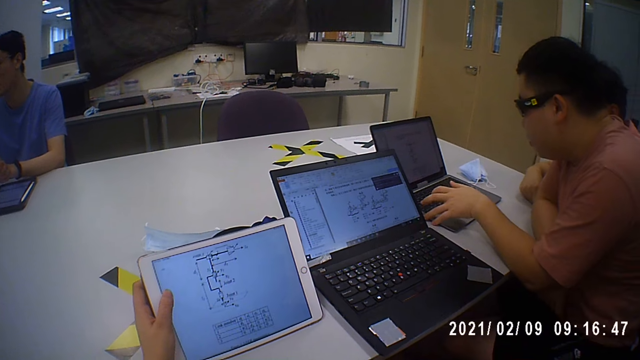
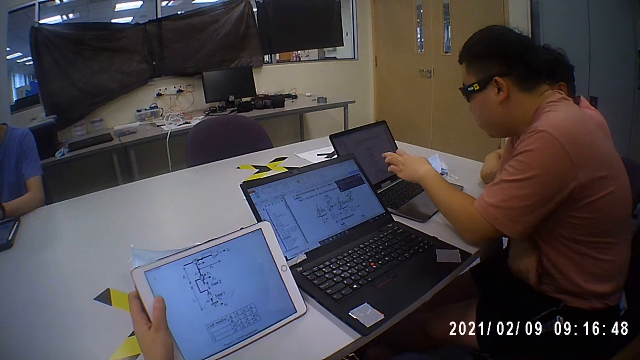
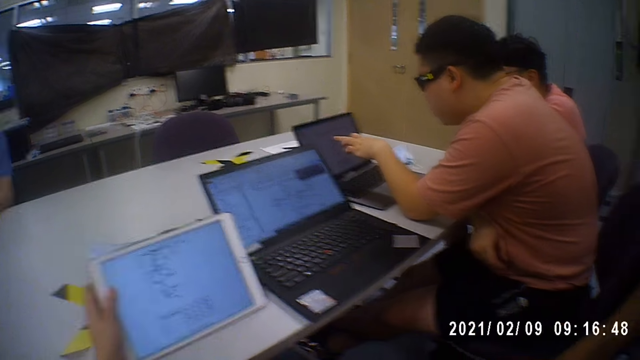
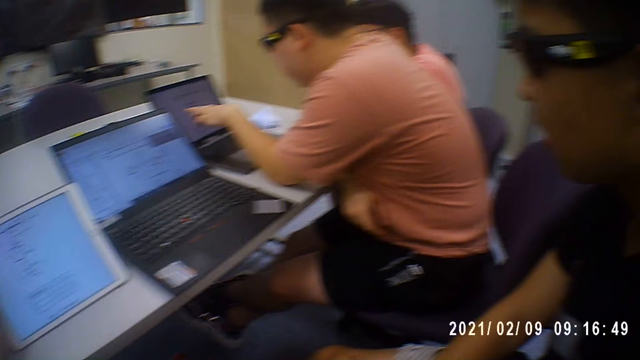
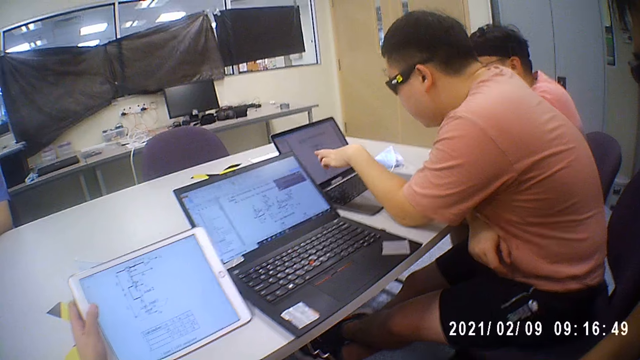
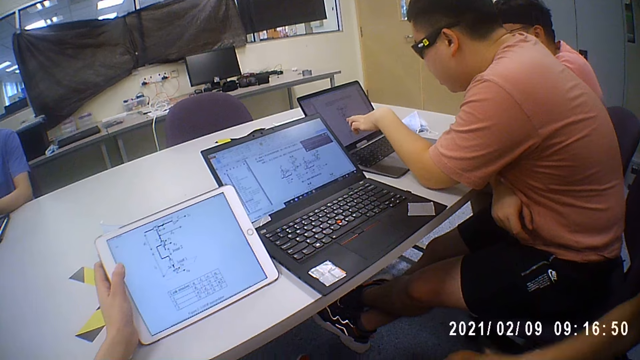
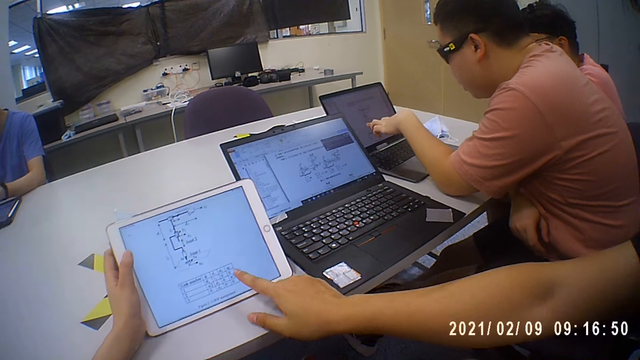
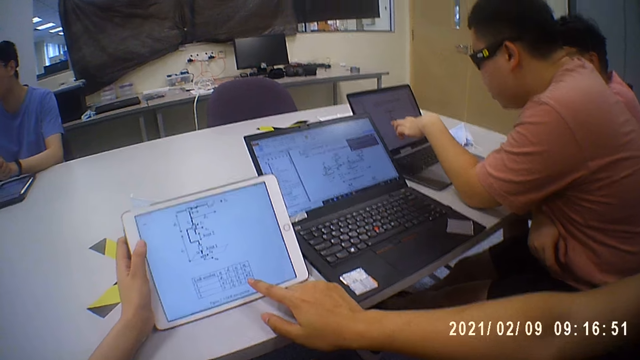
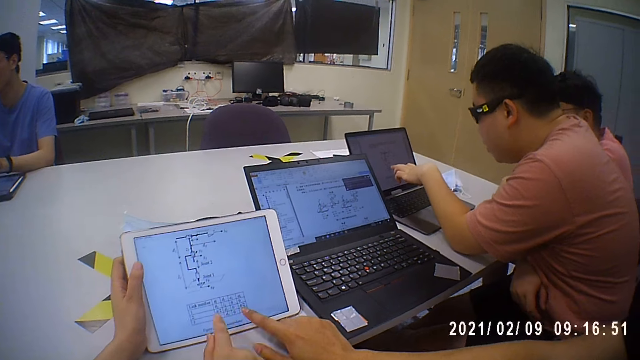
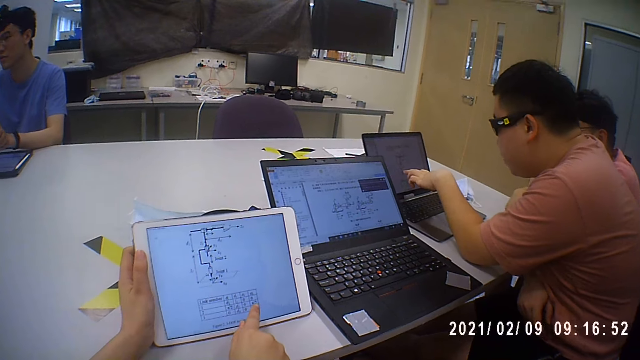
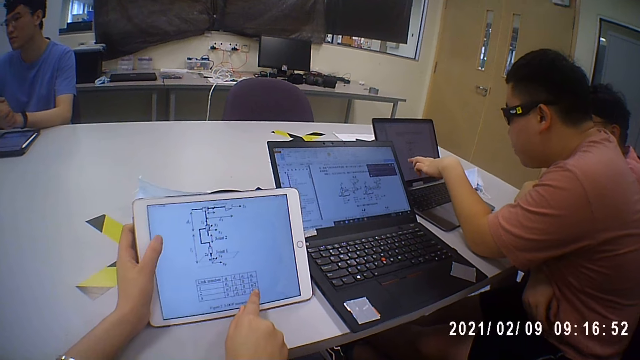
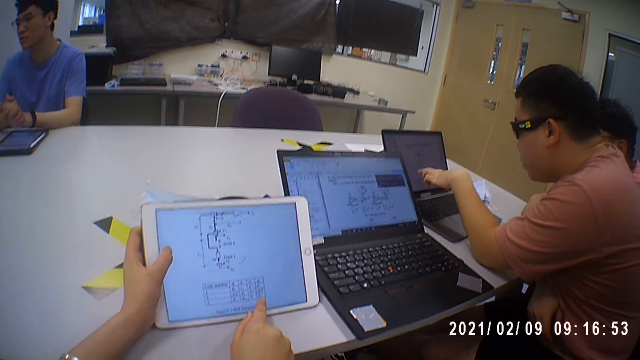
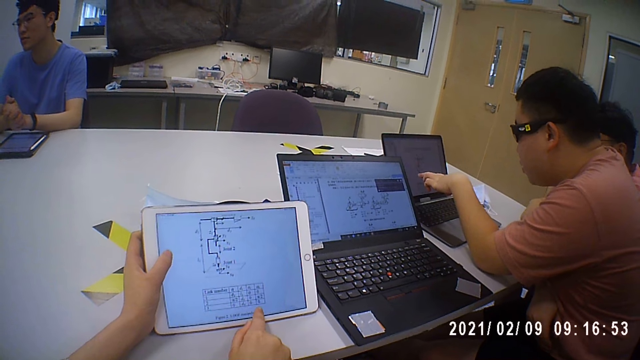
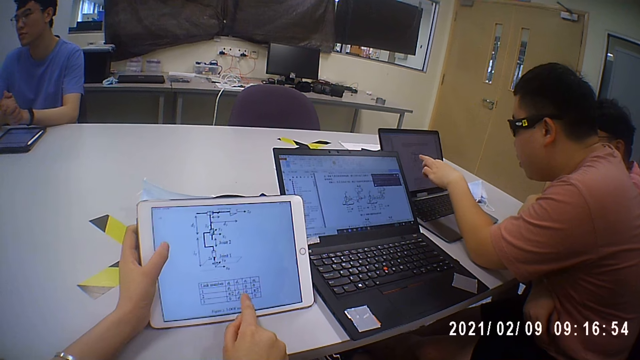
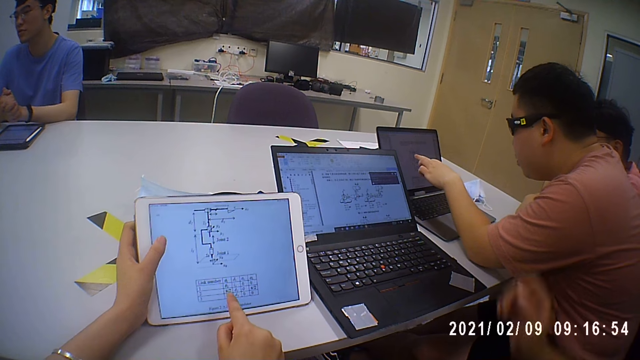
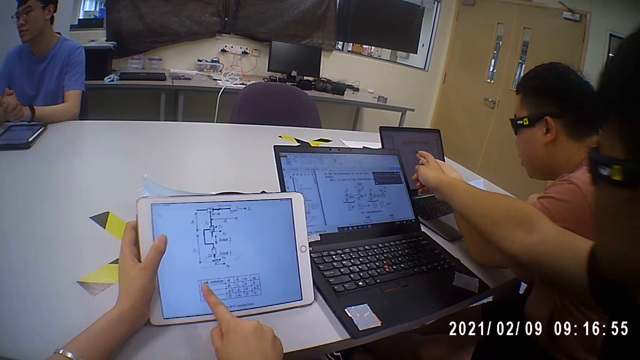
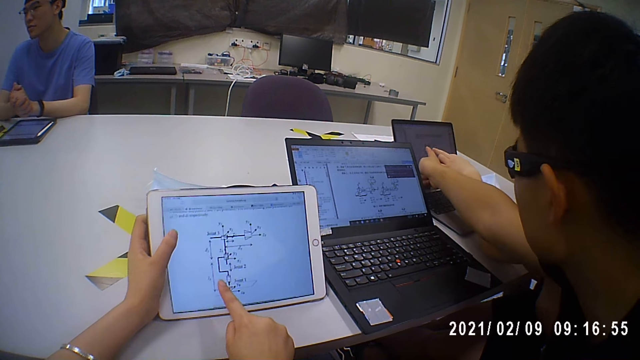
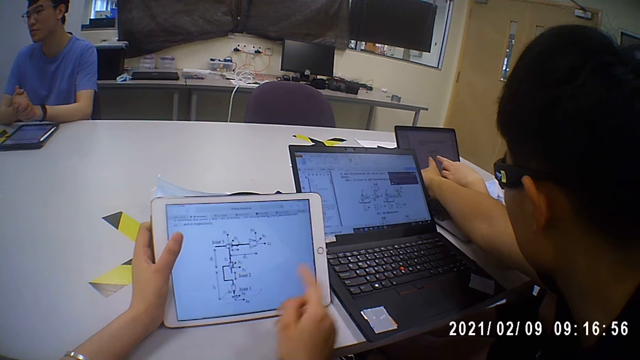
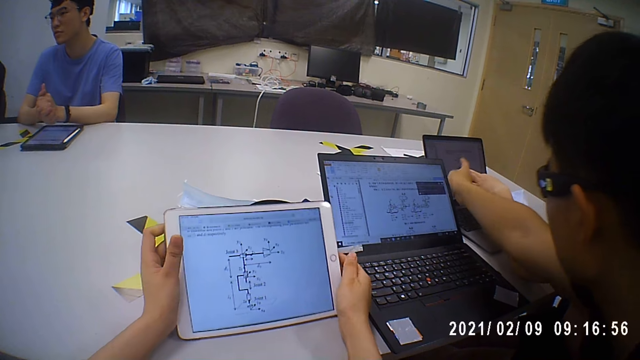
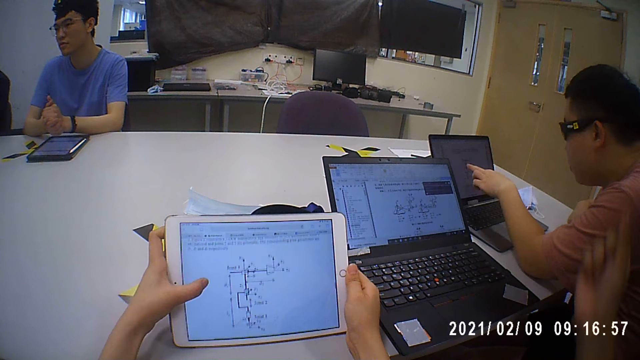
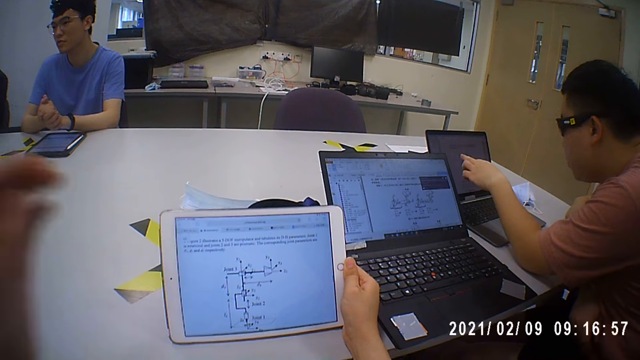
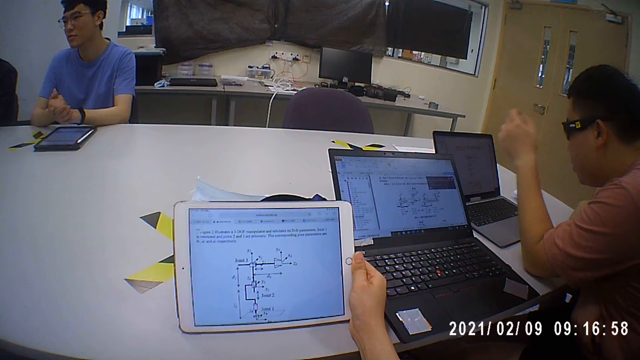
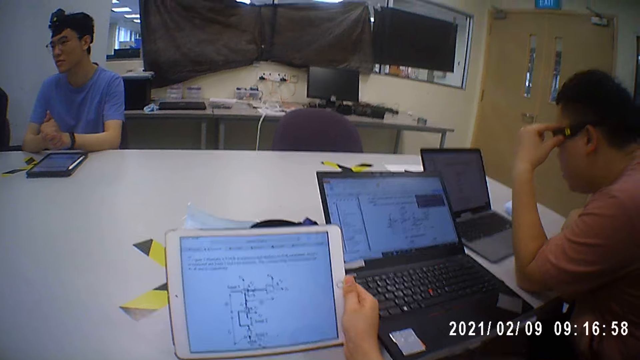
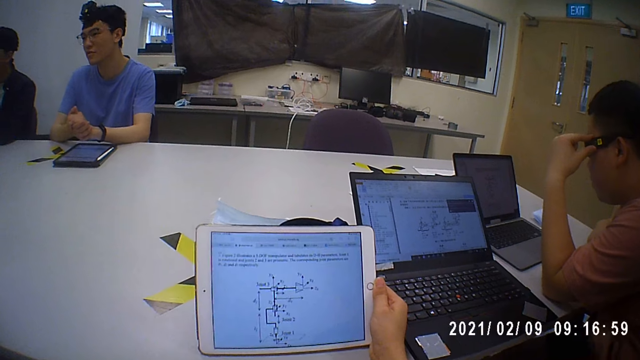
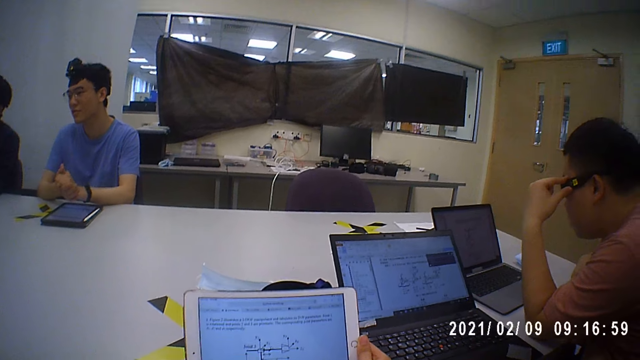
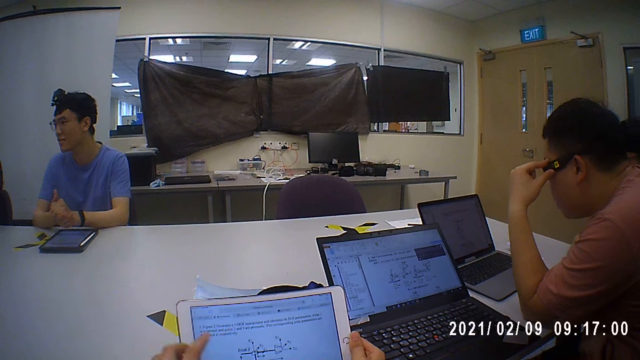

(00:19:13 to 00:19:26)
A man operates the laptop on the table with his left hand. The camera wearer touches her face with her right hand. She adjusts the camera on her head. She converses with another man. The first man reads on the laptop on the bench. The other man points at the camera wearer's tablet. The camera wearer points on her tablet. She operates the tablet with her right hand. The other man points on the first man's laptop. The camera wearer holds the tablet with both hands. She operates the tablet with her left hand. The first man reads on the laptop. The camera wearer touches her face with her left hand.

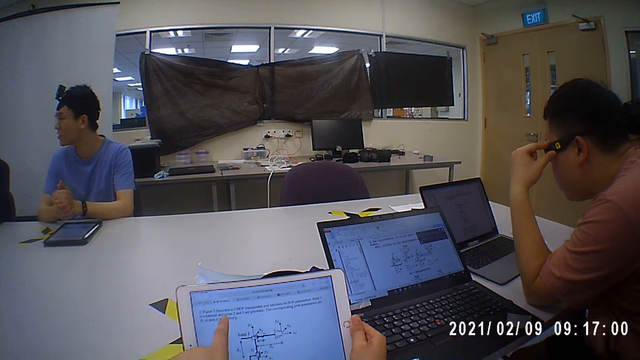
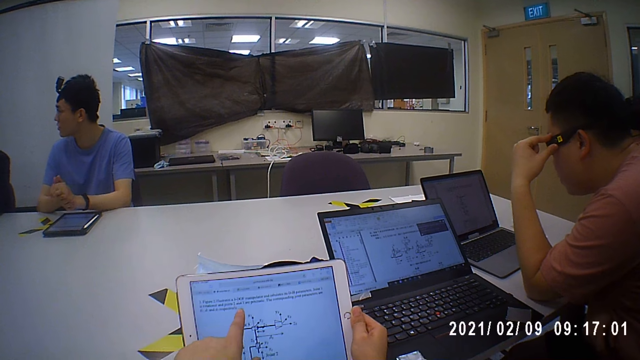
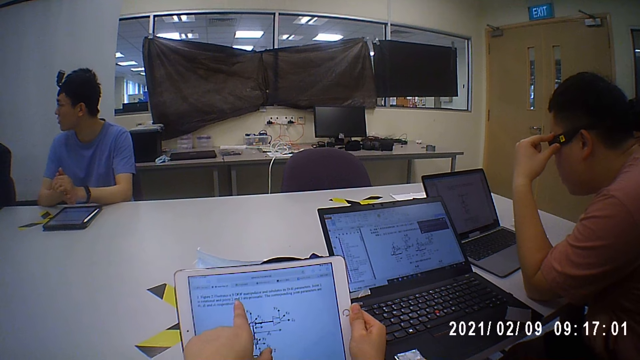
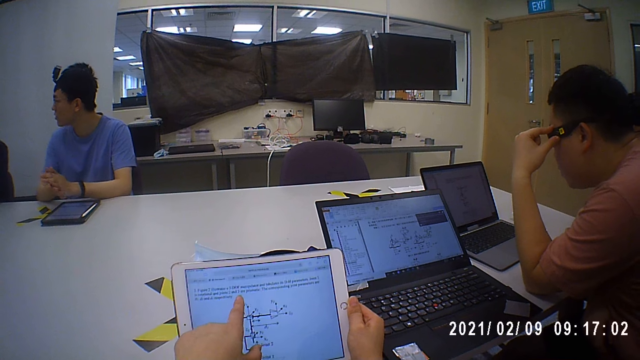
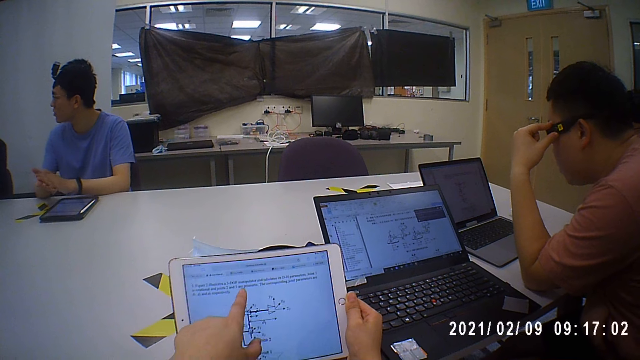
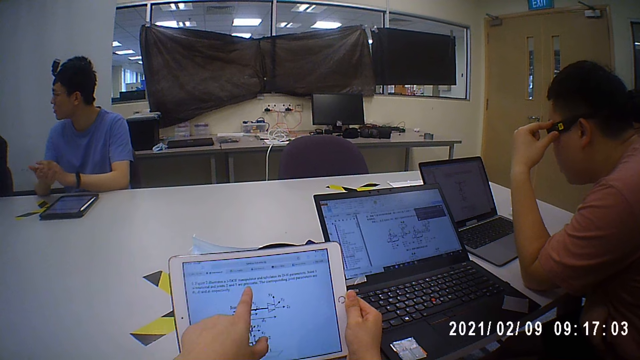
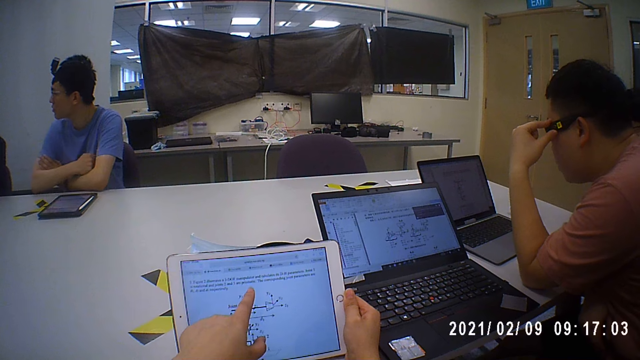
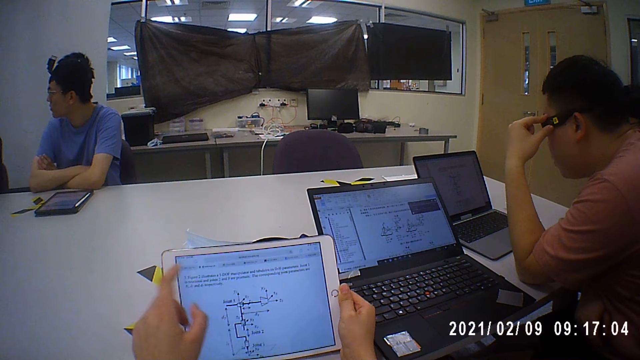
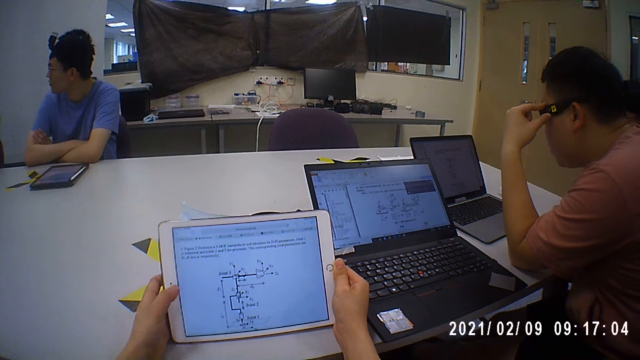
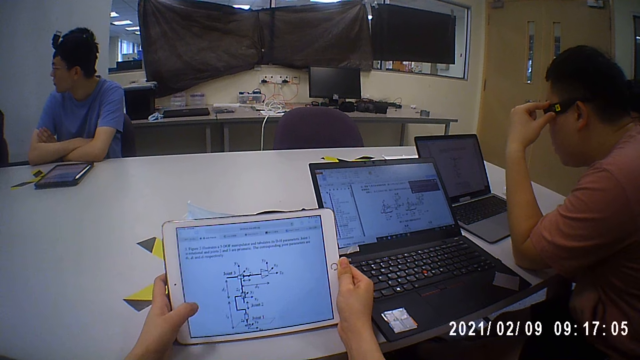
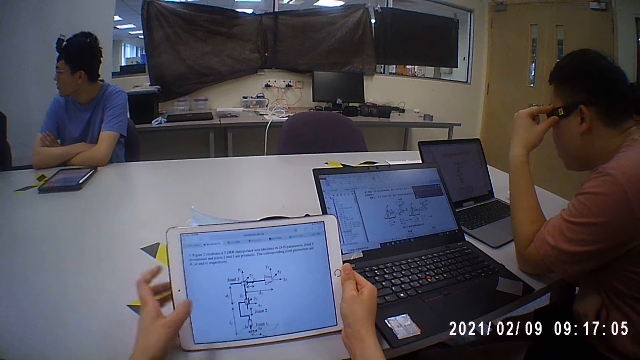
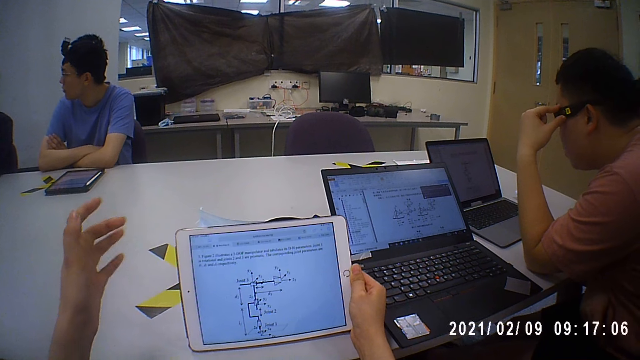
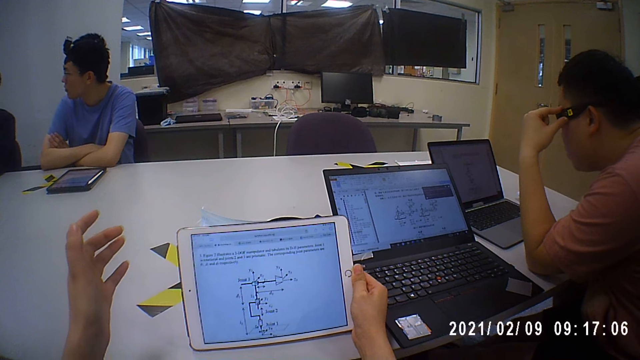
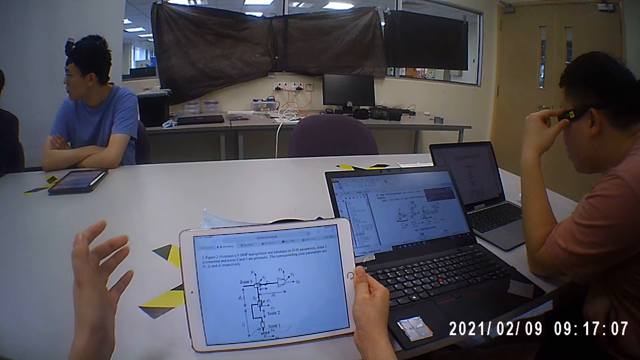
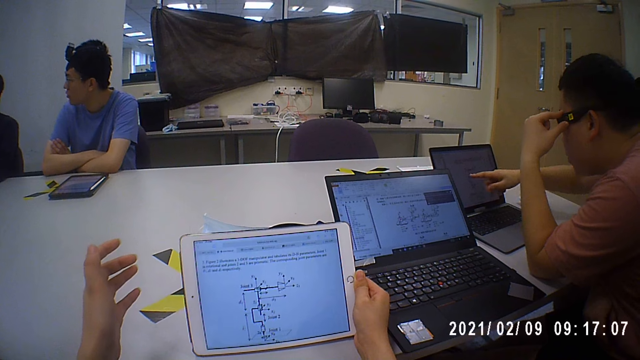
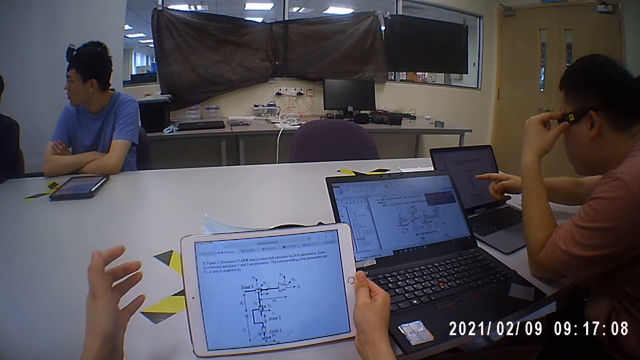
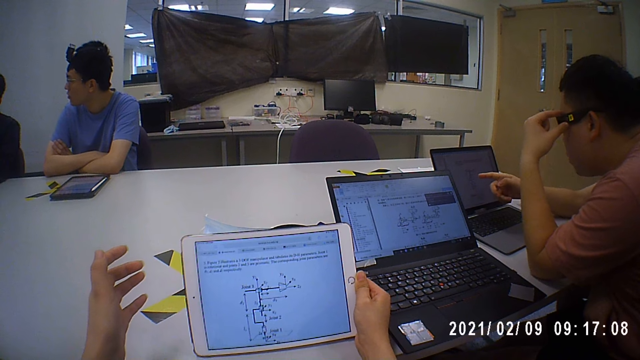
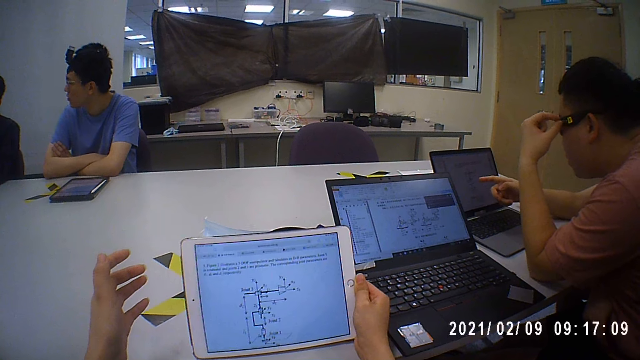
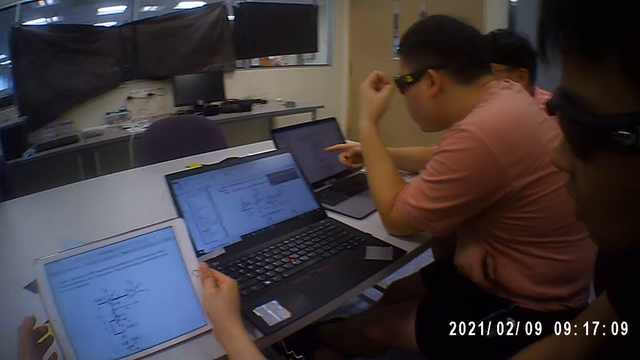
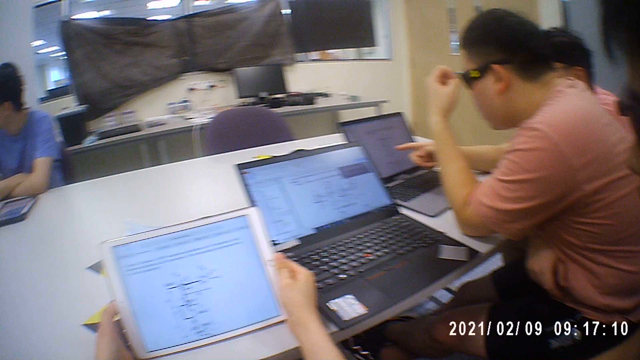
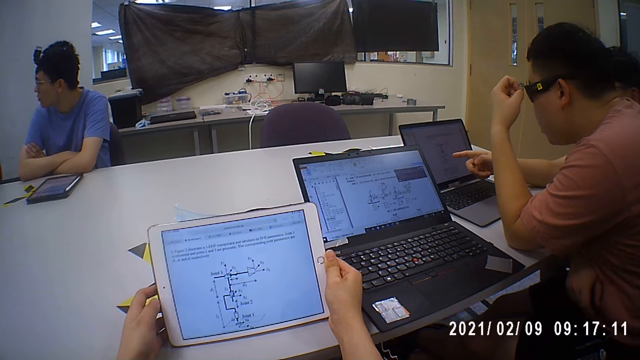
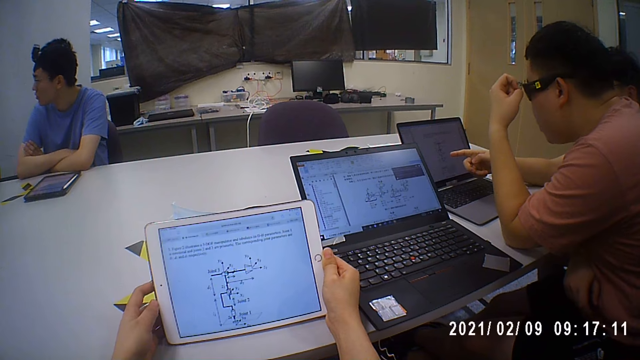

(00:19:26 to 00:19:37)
The camera wearer reads on her tablet.
